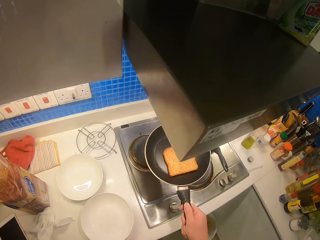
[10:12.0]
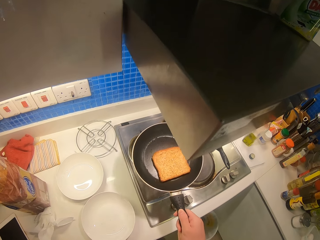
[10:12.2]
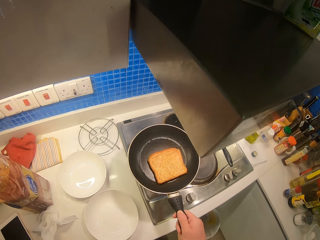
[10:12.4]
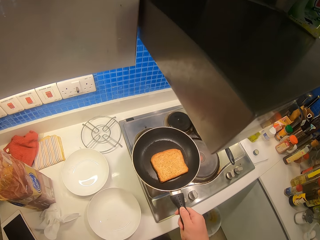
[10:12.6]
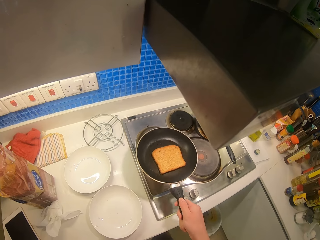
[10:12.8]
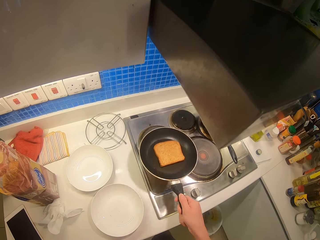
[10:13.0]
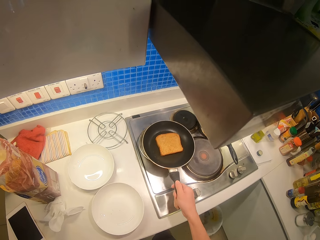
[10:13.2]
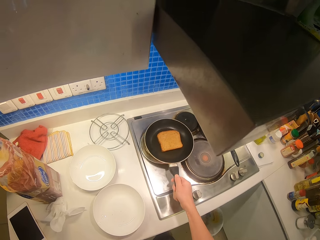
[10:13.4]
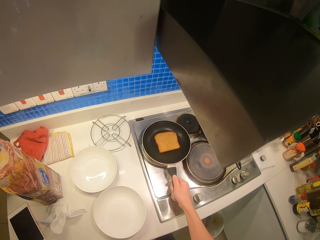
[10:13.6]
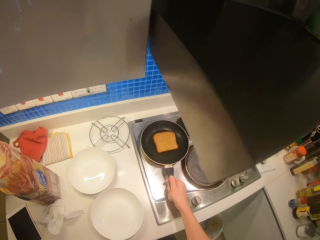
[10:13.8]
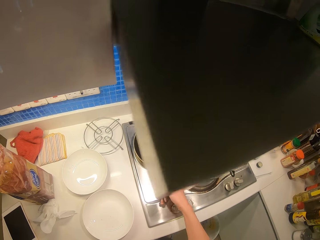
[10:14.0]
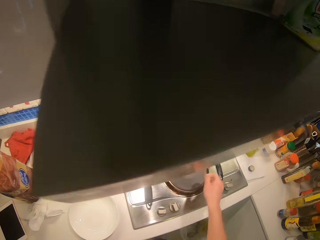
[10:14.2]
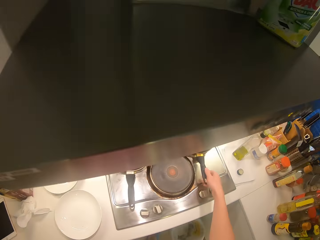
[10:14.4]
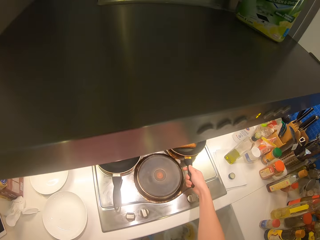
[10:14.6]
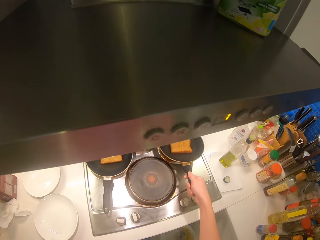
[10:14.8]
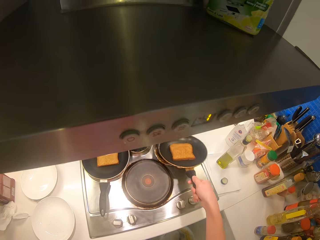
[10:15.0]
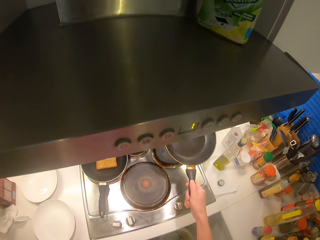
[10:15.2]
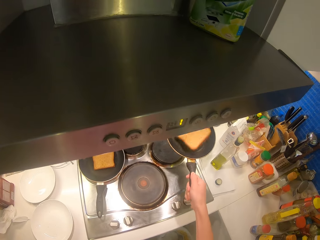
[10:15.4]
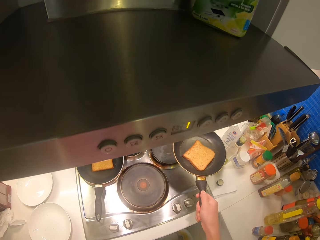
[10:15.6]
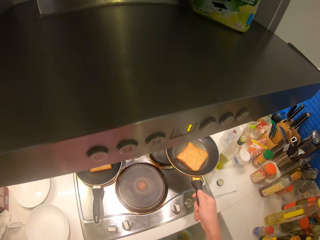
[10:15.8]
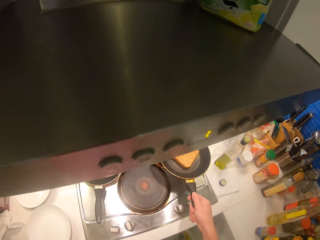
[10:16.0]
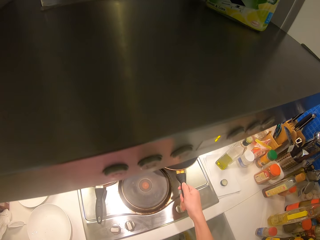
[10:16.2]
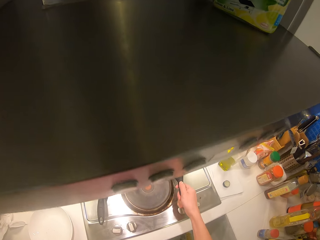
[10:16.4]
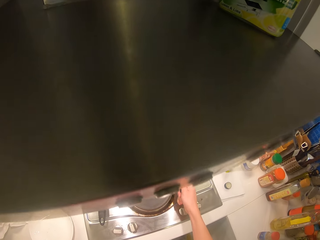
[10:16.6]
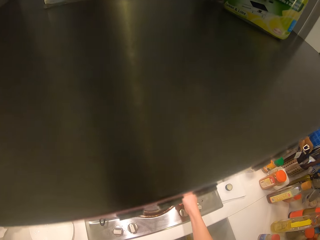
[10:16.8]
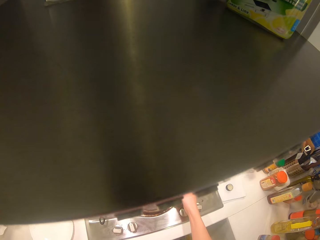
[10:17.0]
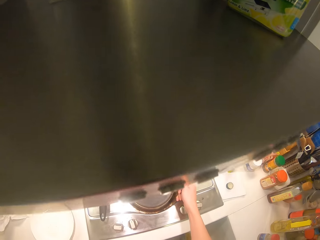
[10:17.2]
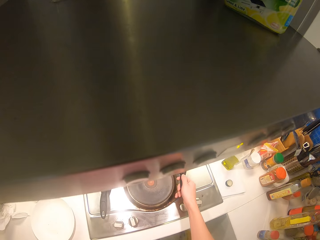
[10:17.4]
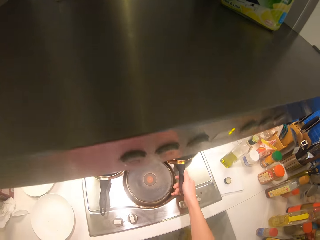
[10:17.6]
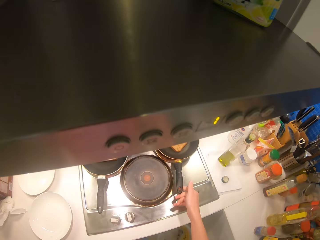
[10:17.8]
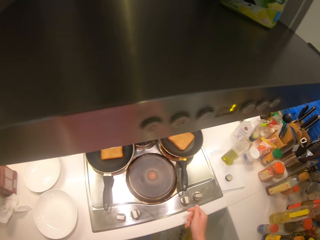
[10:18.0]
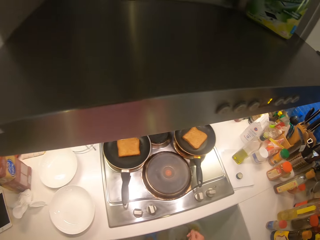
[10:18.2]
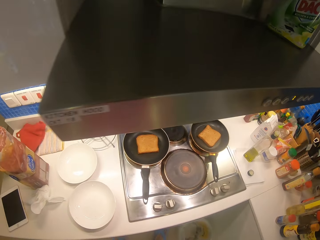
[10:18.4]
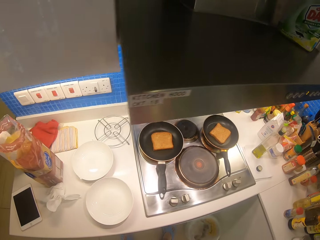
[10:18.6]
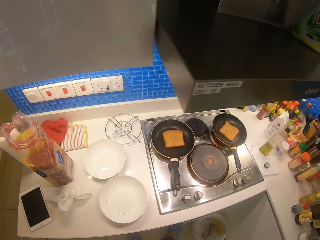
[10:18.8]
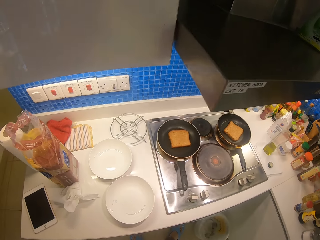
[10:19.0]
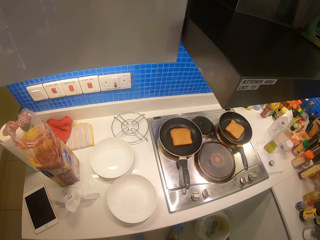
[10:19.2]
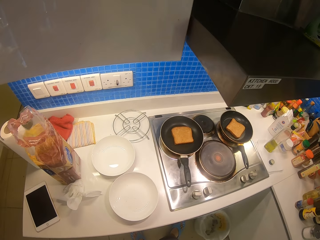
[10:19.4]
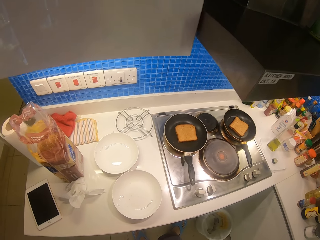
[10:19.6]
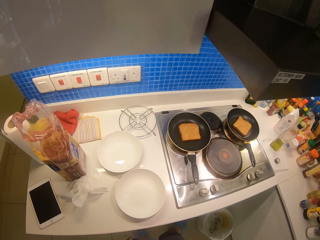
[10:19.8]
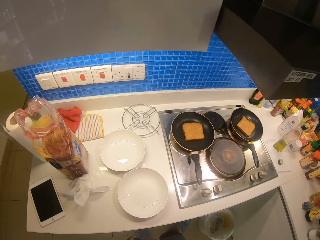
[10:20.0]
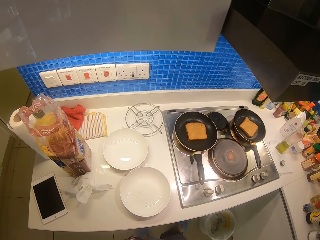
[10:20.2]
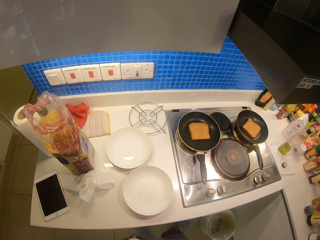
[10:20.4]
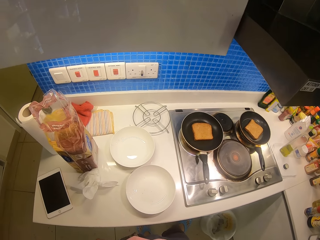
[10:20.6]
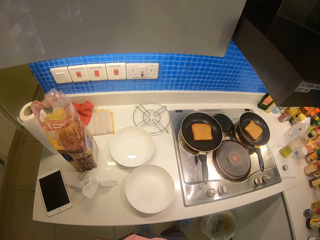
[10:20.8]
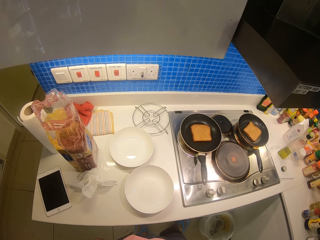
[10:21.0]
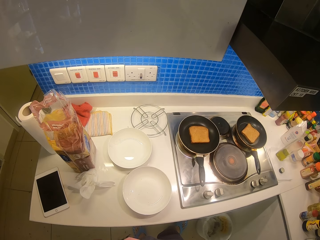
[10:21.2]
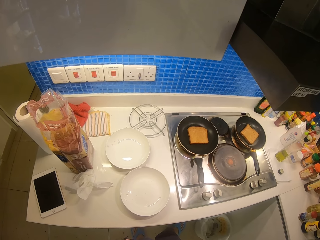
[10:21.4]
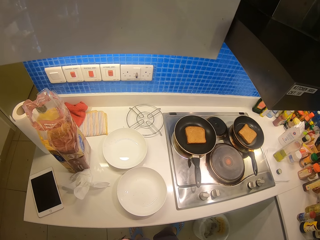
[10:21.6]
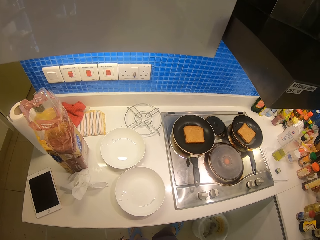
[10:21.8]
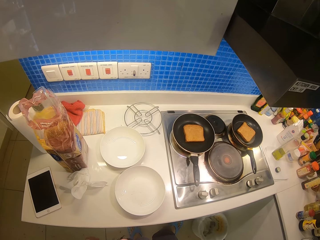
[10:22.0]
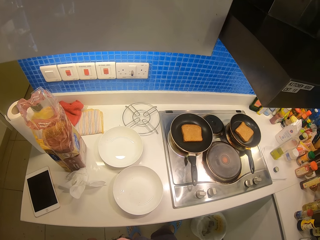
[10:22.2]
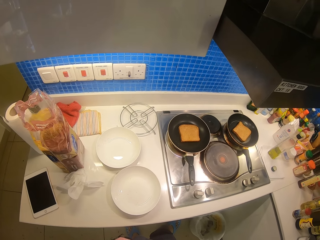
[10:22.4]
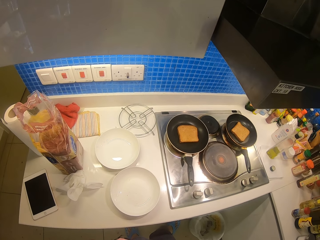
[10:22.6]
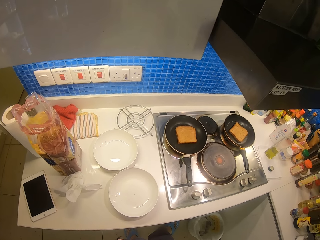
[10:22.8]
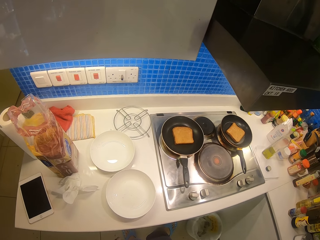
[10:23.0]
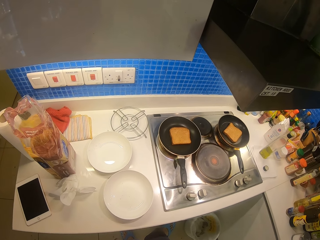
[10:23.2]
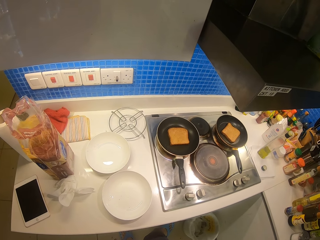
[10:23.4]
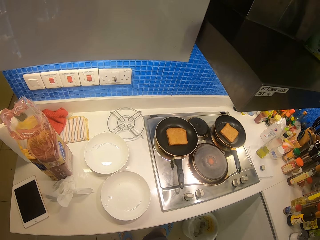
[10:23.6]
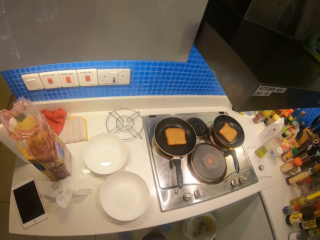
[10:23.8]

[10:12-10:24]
The camera wearer fries the bread in a pan.

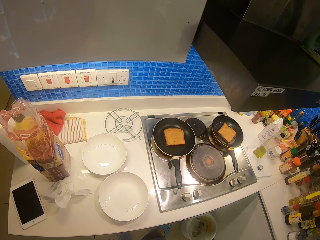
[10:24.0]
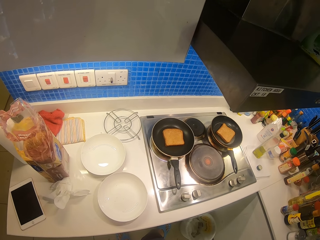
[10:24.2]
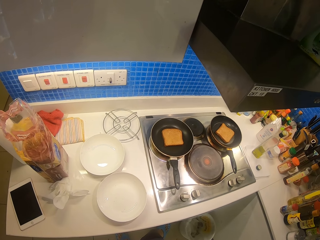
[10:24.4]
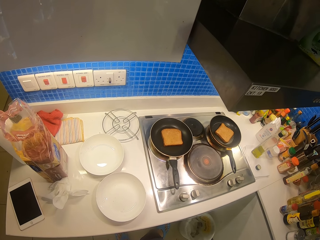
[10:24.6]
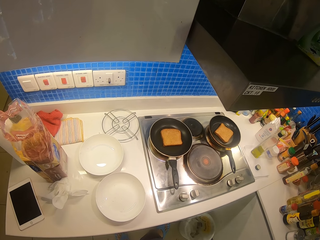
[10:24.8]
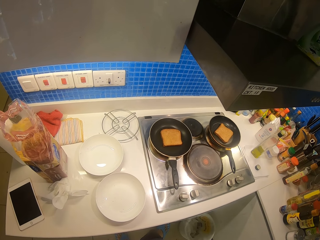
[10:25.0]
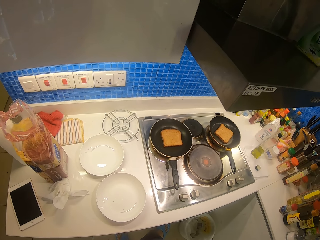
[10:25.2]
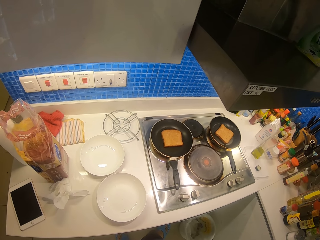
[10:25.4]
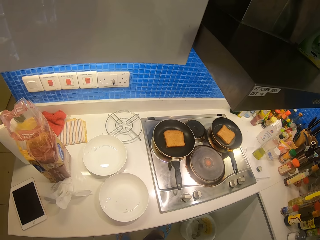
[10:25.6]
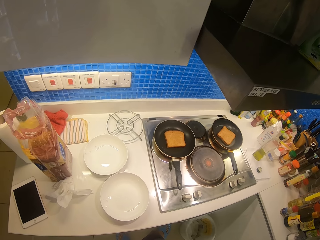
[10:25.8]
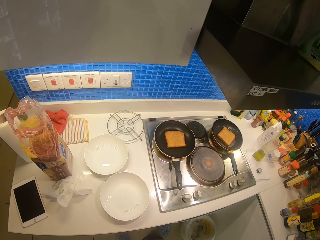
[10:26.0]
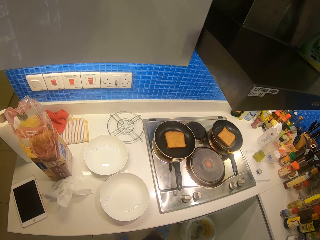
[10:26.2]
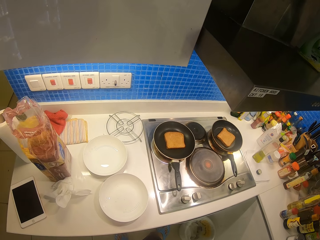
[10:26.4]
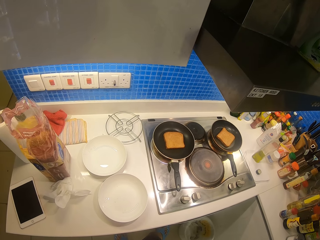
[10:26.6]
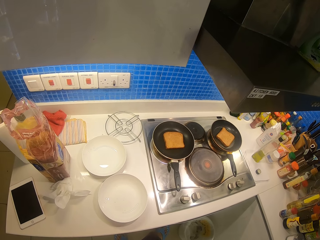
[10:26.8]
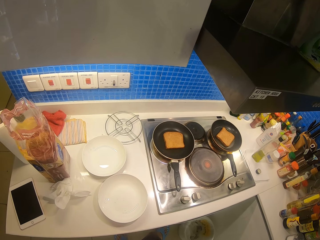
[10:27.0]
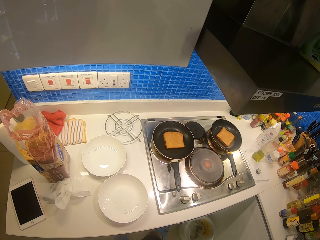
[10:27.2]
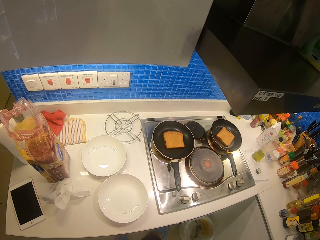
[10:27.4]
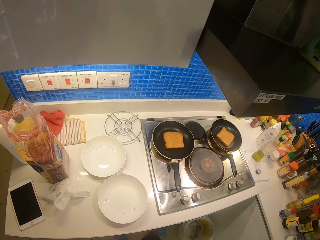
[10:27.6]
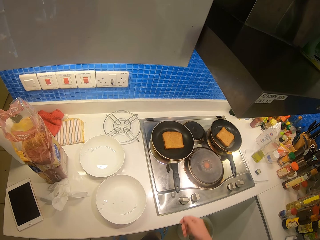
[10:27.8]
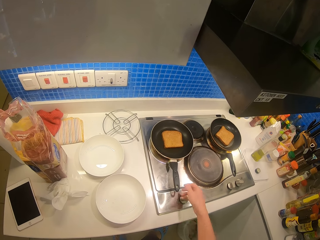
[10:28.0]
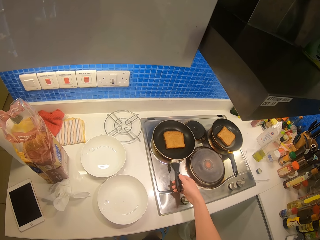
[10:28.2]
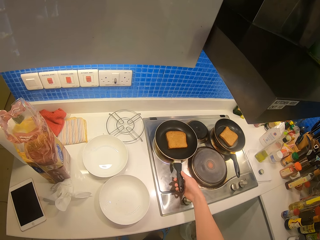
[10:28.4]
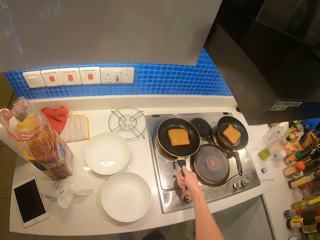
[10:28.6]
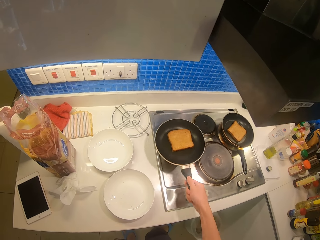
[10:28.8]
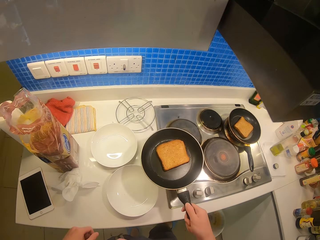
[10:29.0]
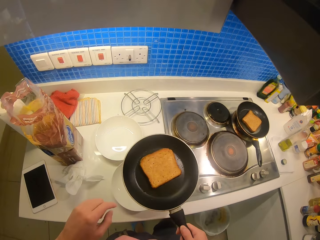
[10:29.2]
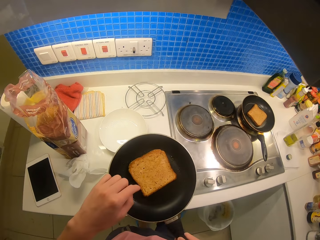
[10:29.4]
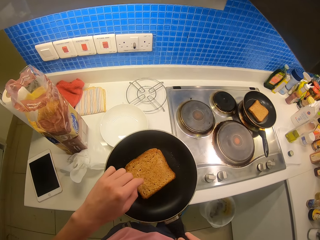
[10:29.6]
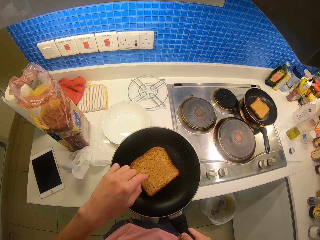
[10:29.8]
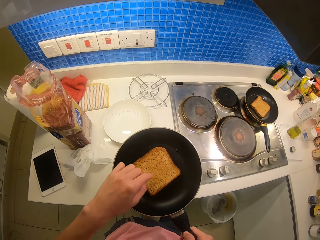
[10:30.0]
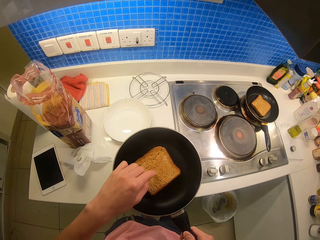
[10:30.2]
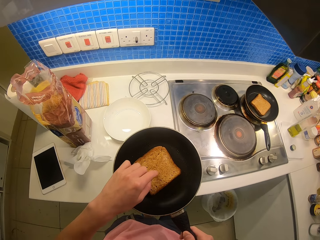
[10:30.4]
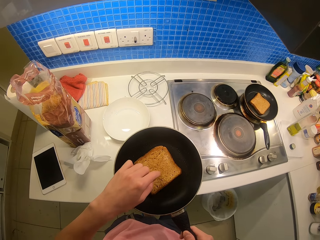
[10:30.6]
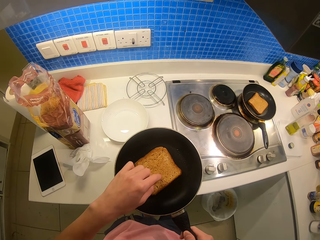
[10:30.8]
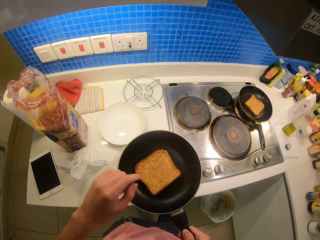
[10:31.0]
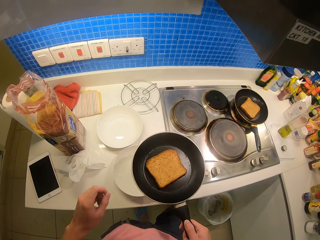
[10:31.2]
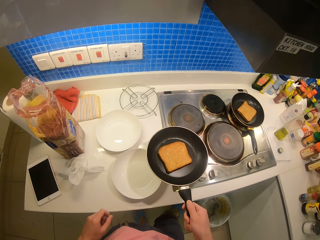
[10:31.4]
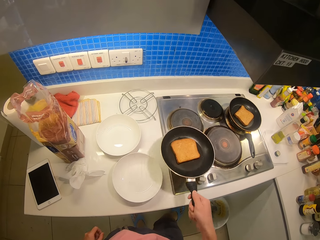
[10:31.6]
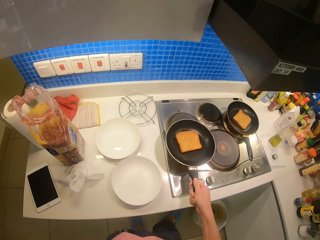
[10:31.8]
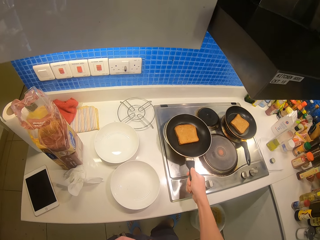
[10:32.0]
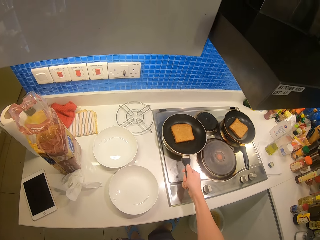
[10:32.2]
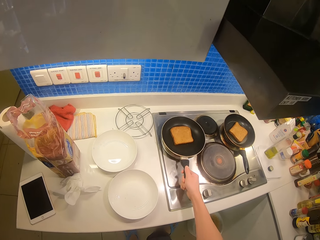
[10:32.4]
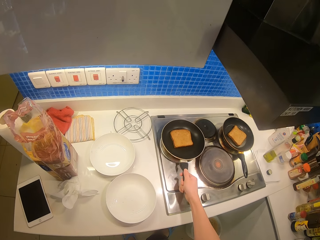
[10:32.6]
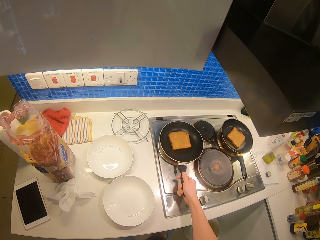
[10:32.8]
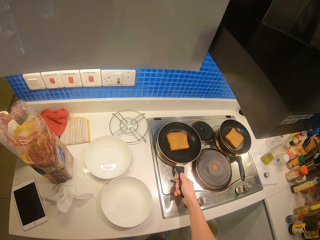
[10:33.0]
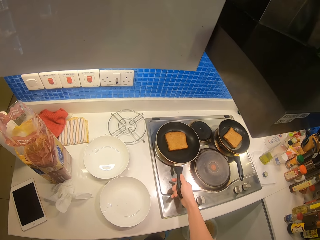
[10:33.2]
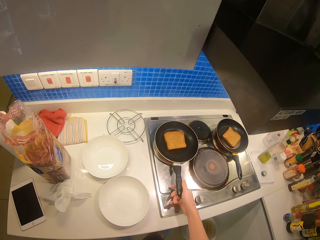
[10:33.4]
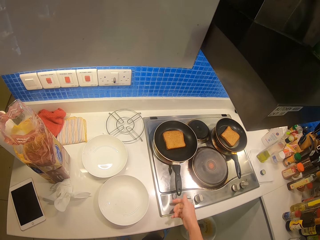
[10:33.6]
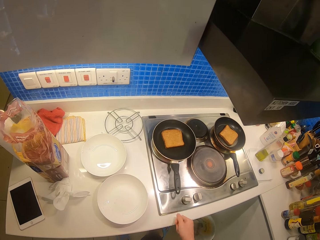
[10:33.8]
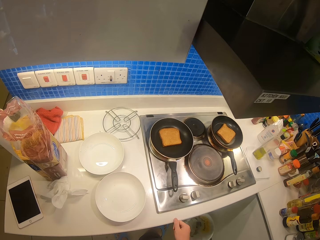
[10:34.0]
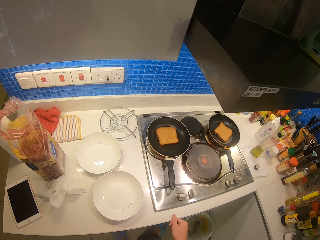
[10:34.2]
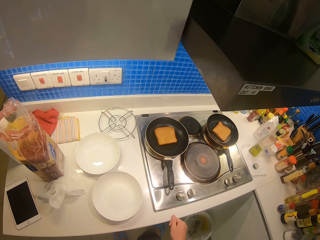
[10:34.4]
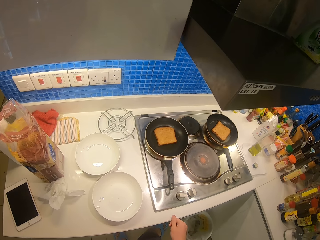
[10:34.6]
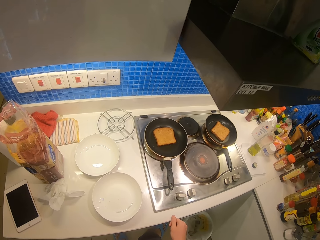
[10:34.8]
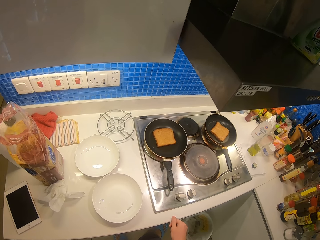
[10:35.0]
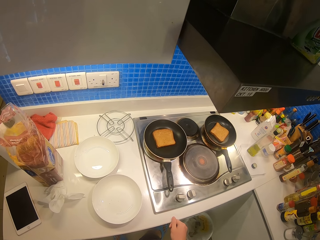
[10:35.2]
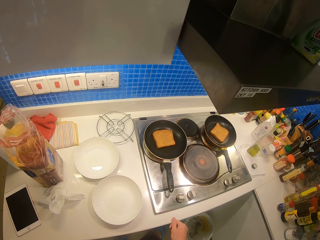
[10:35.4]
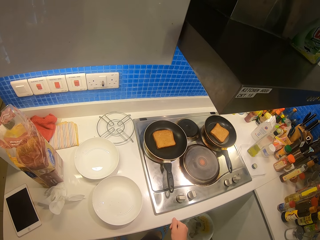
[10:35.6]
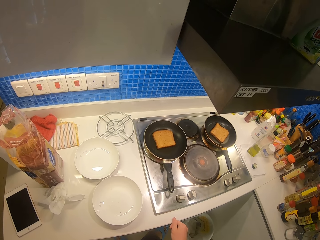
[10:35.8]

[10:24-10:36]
The camera wearer tests the bread with the left finger. They place the pan back on the cooker.
